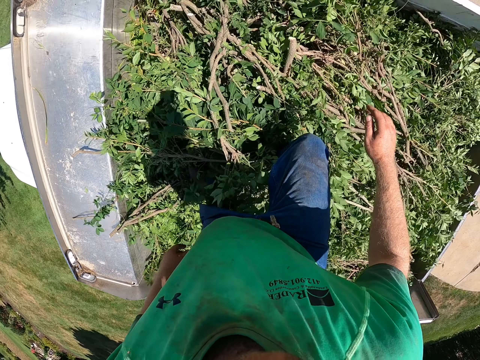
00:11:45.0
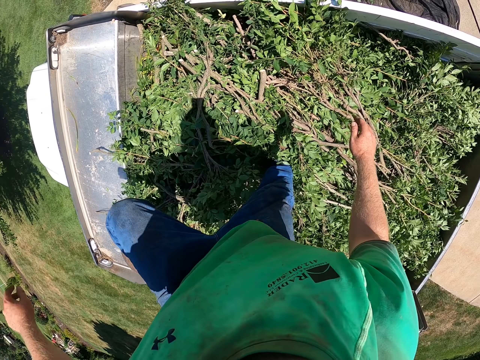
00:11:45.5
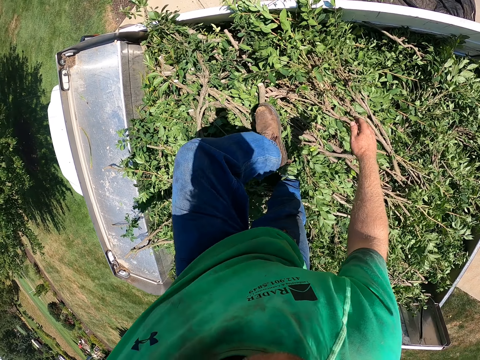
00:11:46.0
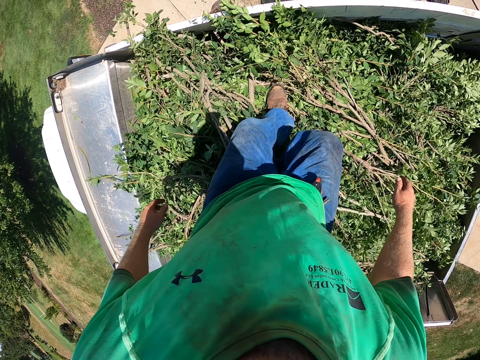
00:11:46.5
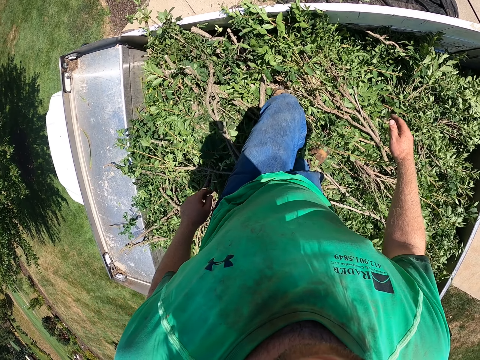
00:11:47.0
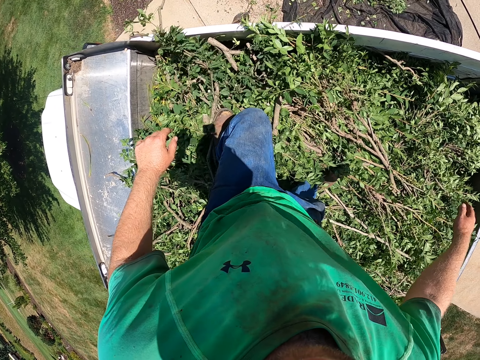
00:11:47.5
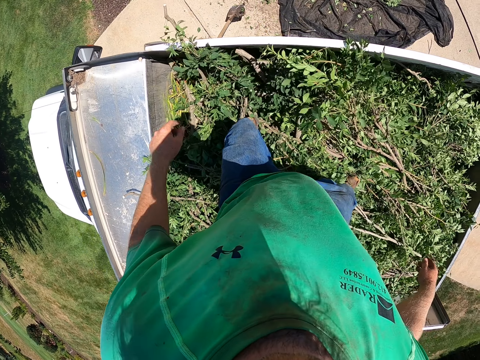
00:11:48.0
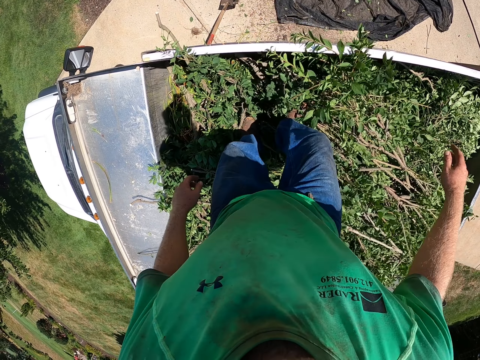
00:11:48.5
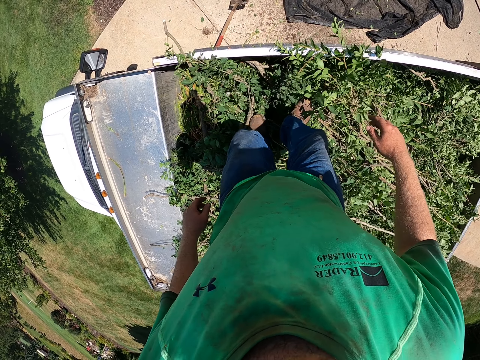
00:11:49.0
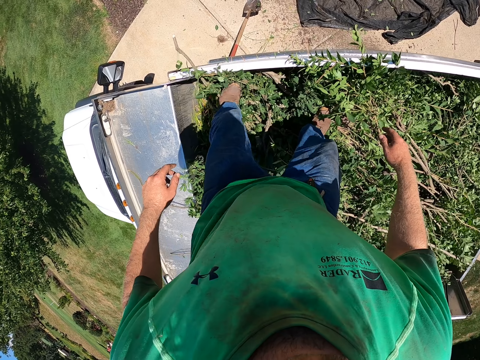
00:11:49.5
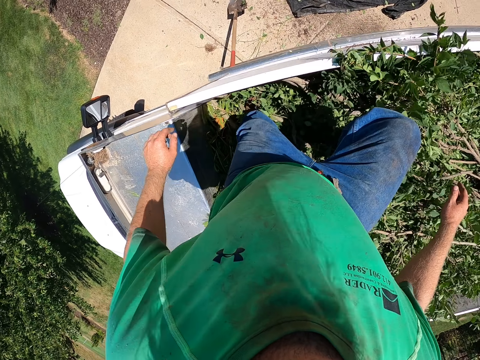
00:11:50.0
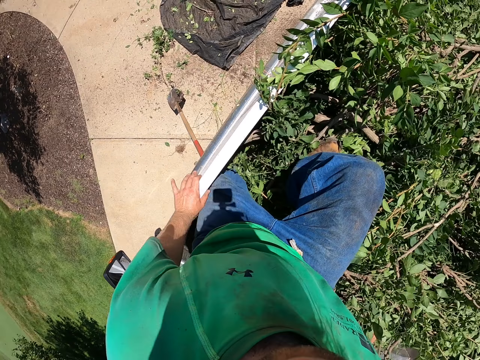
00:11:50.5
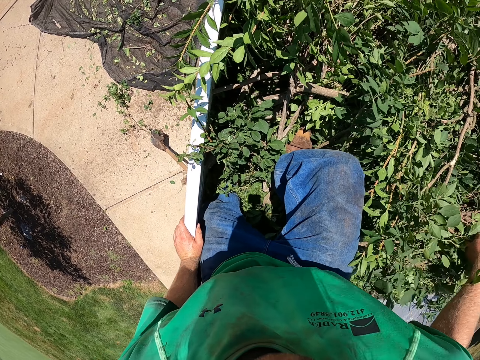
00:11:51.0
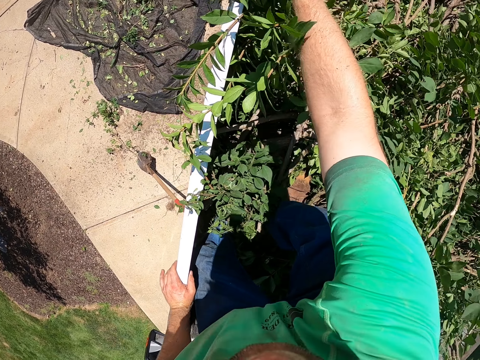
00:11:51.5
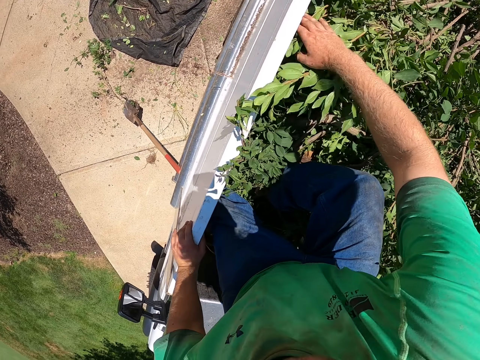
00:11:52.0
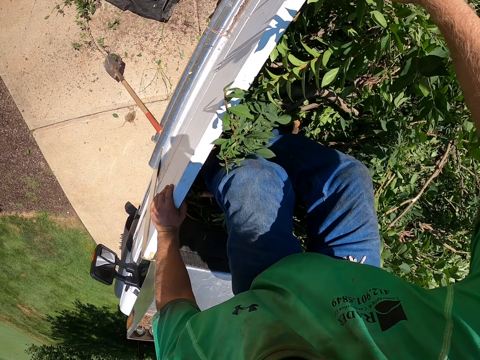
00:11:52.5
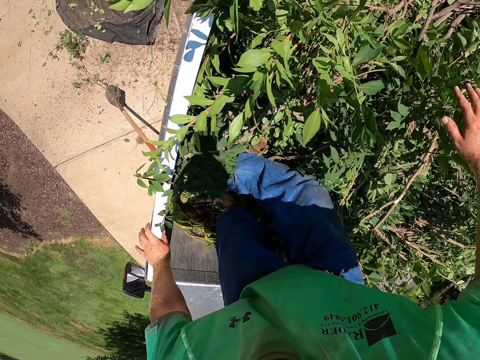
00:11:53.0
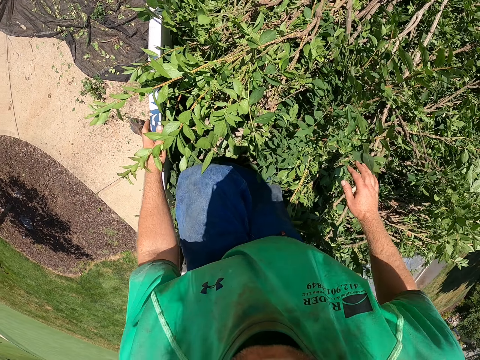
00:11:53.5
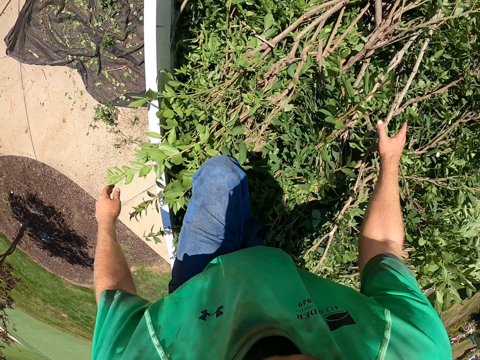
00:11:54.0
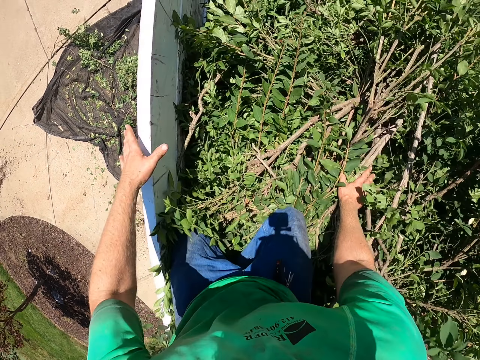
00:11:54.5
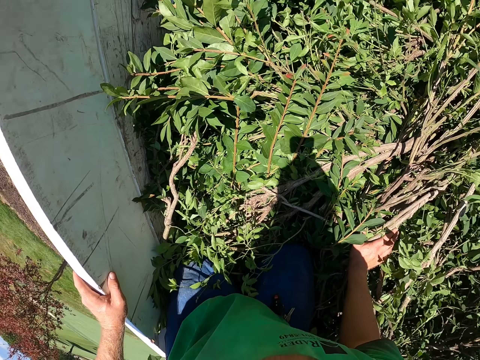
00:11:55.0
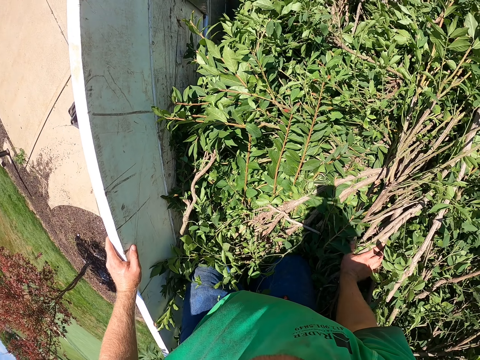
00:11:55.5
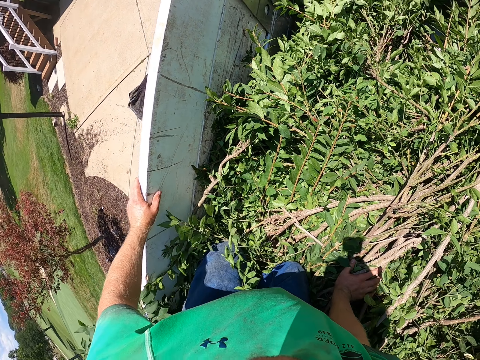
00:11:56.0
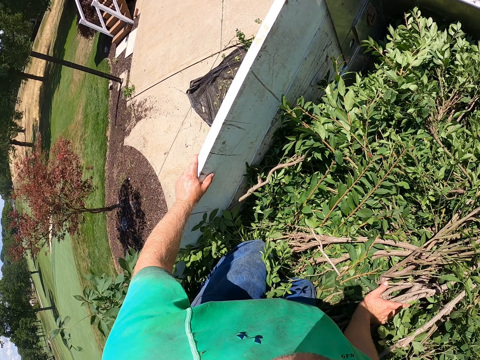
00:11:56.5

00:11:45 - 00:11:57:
The camera wearer holds the side panel of the tonneau with his left hand.

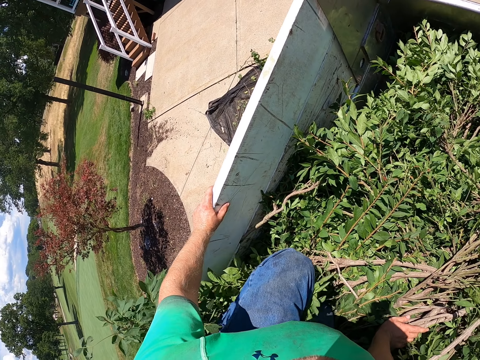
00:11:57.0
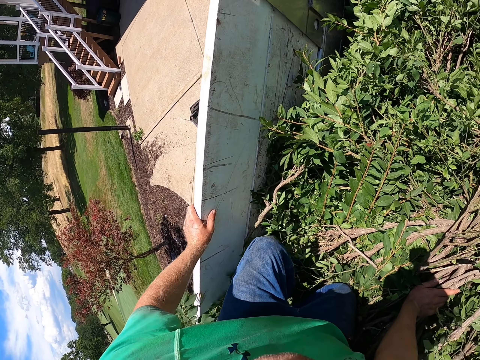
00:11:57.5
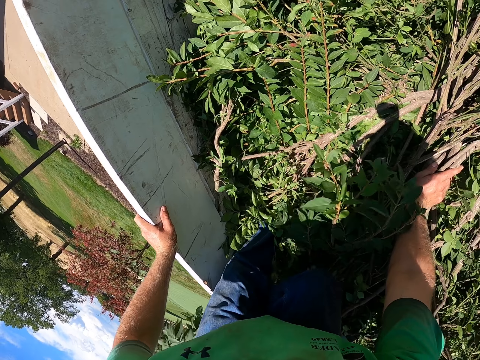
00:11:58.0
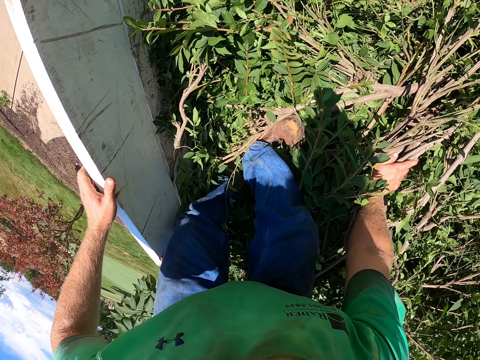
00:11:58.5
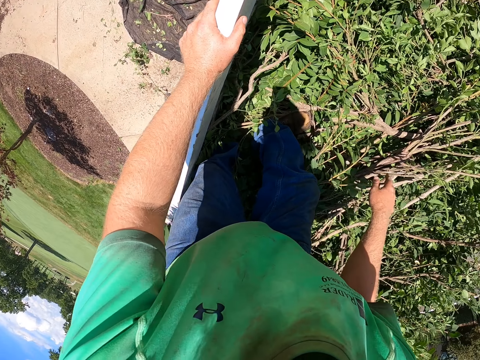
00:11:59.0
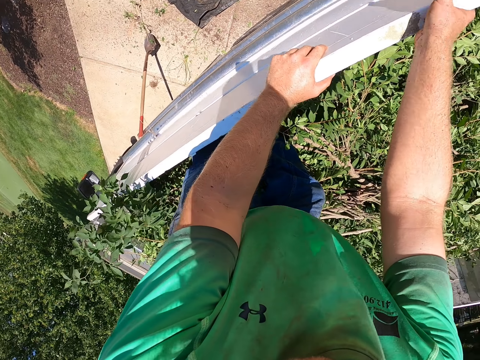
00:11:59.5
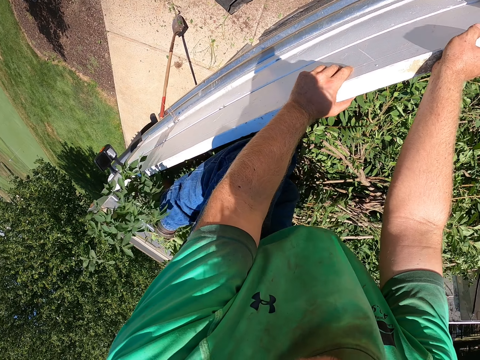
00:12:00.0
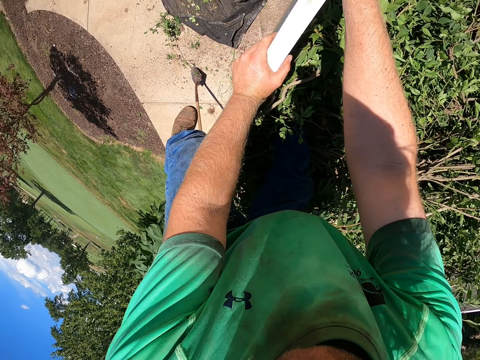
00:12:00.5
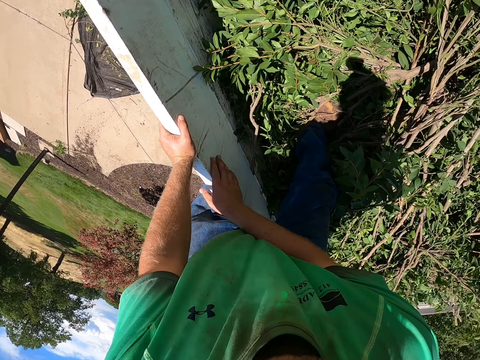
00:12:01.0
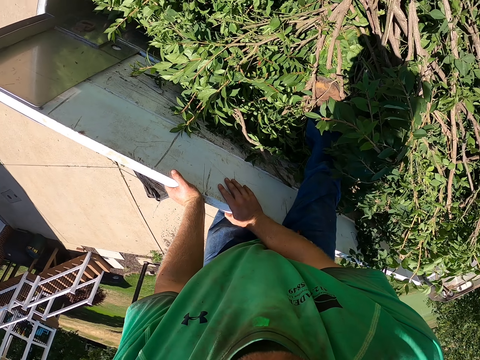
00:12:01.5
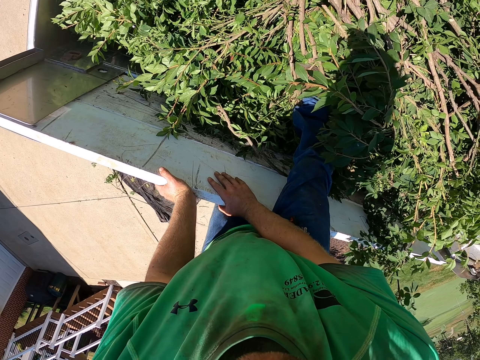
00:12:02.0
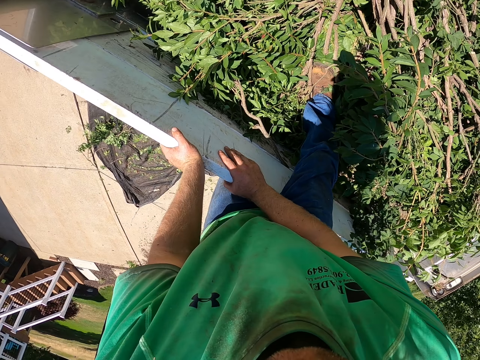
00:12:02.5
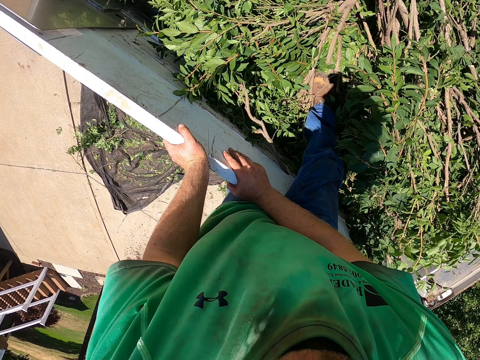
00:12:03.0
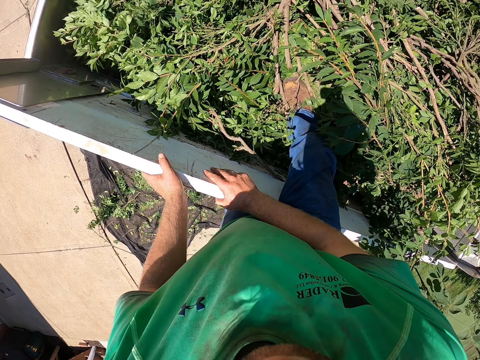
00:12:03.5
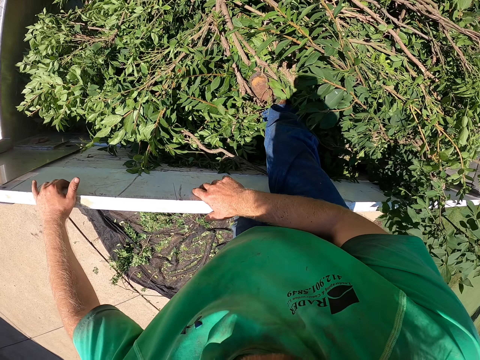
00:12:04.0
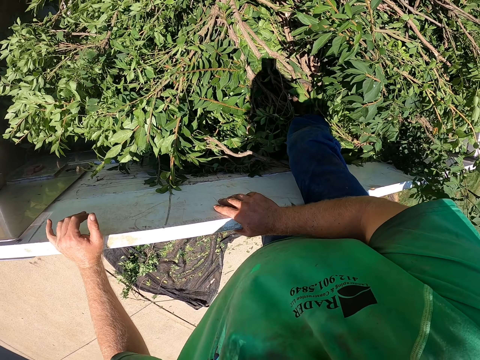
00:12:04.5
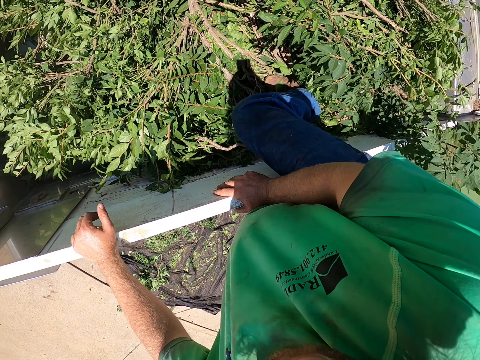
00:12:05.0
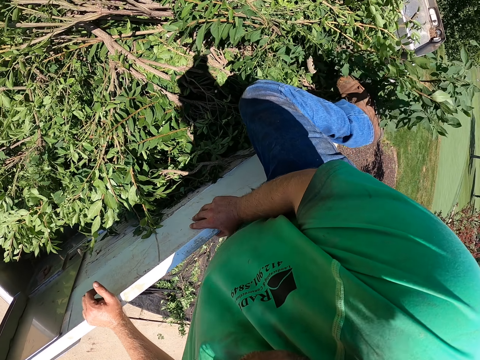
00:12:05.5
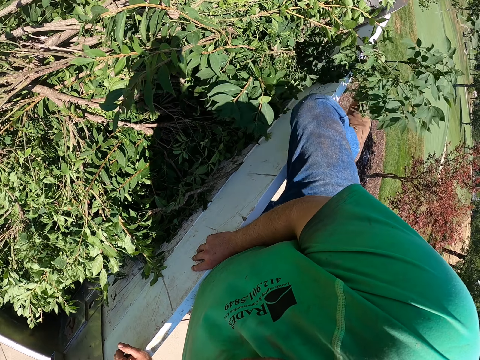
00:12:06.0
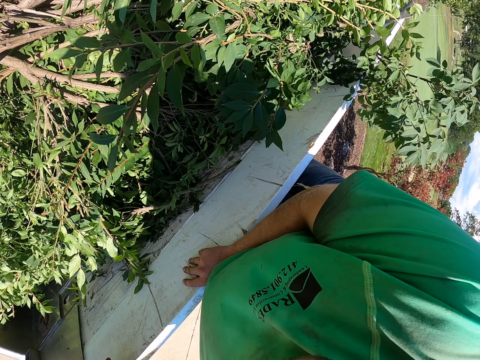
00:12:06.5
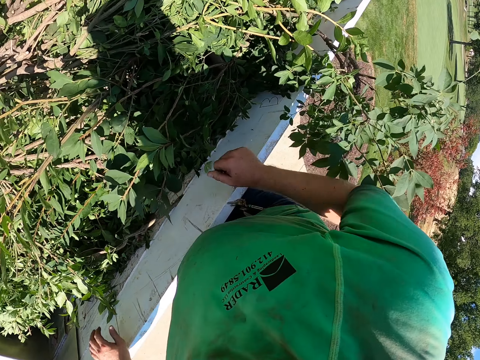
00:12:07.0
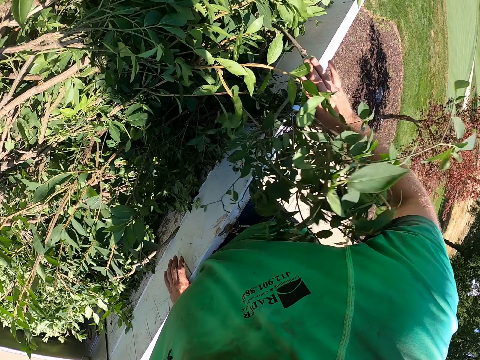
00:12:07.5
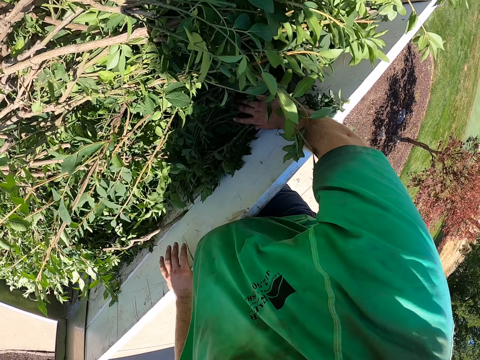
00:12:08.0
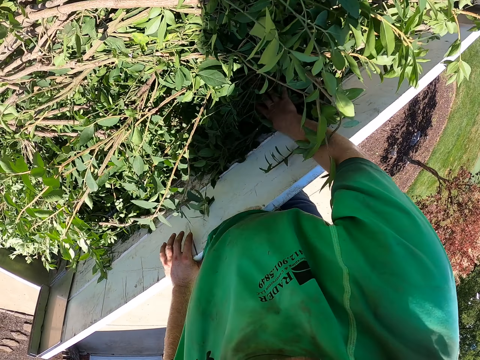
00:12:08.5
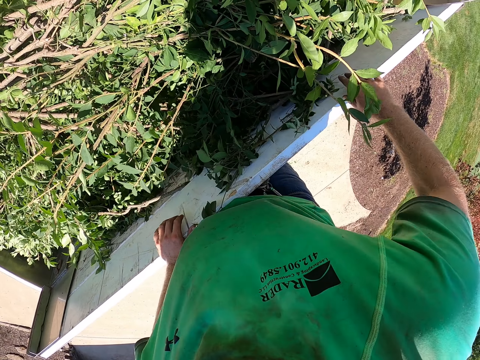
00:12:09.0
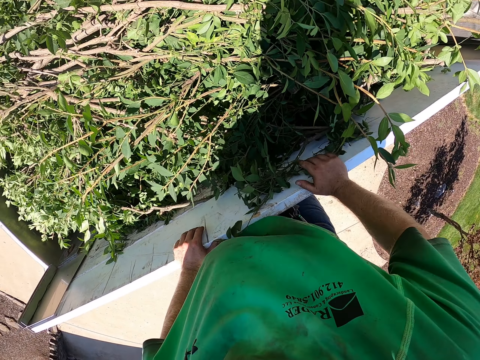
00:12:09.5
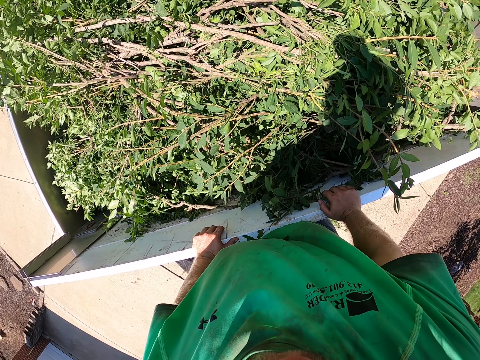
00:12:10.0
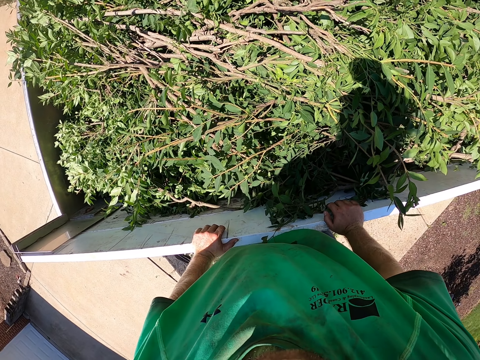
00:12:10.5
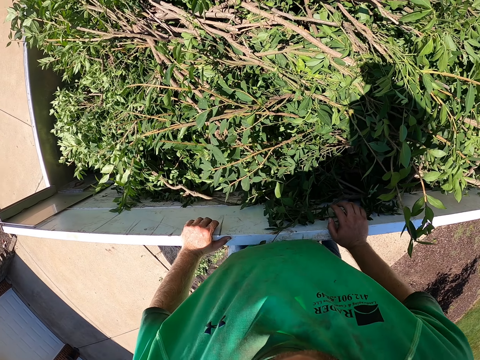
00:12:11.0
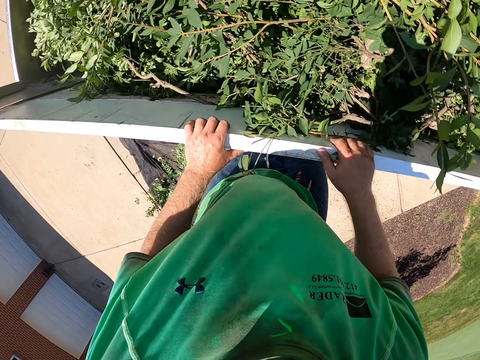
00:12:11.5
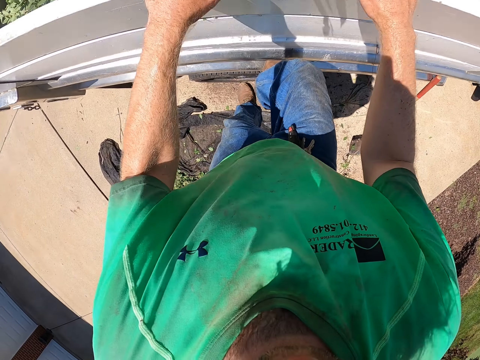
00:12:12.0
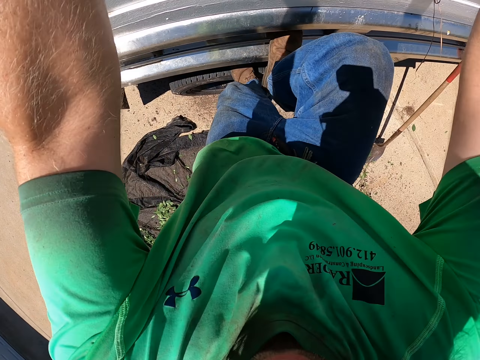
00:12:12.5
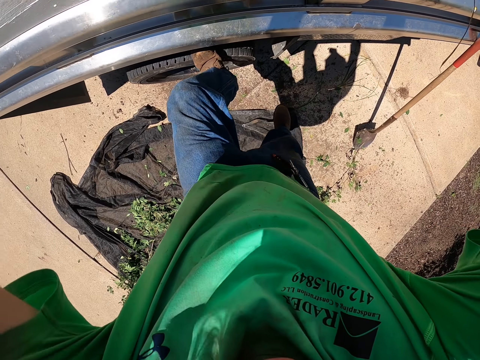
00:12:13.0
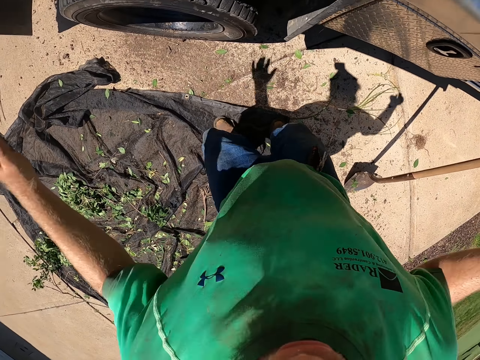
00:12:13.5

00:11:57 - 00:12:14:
The camera wearer holds the side panel of the tonneau with both hands. They climb down from the tonneau of the truck with both hands and legs.
